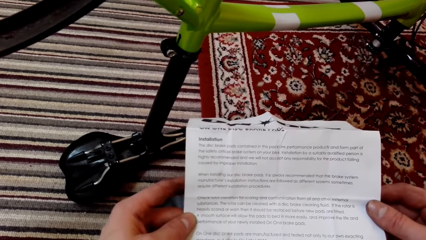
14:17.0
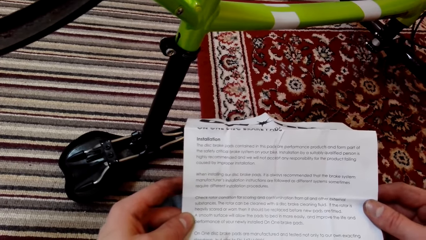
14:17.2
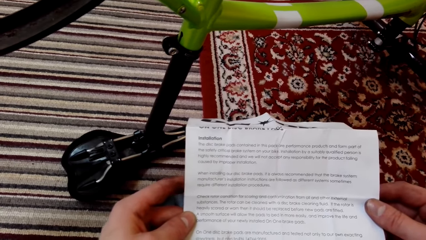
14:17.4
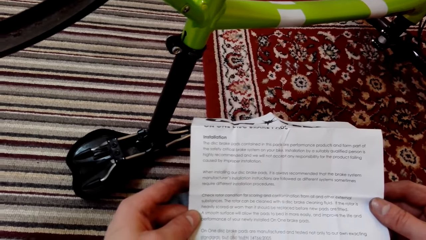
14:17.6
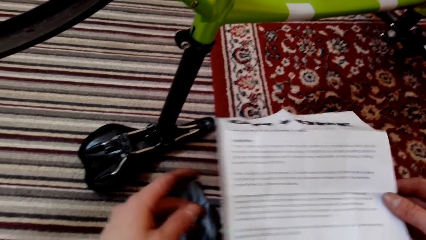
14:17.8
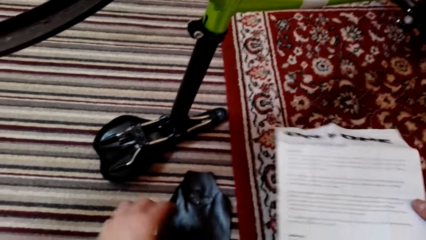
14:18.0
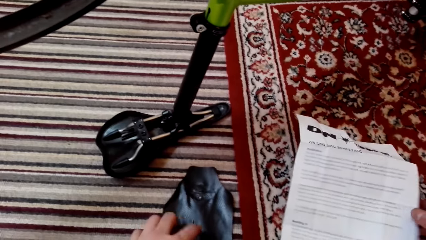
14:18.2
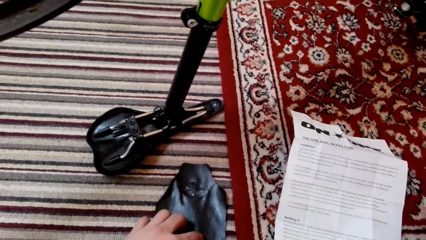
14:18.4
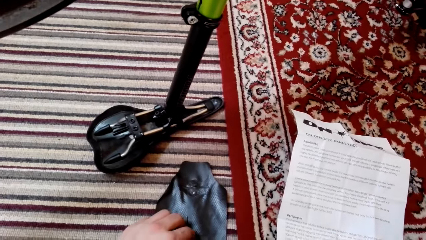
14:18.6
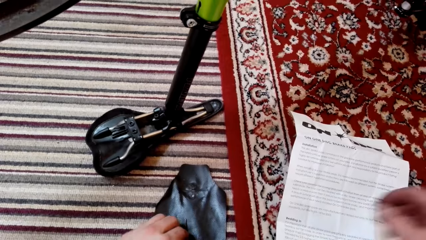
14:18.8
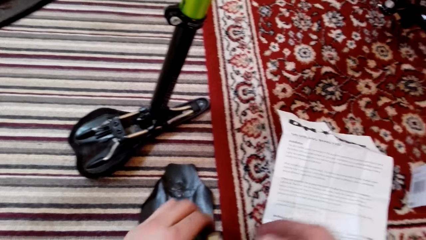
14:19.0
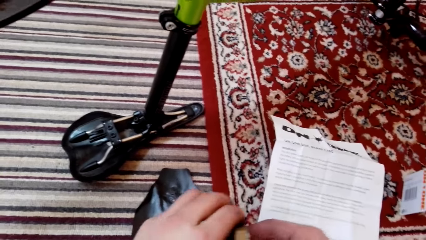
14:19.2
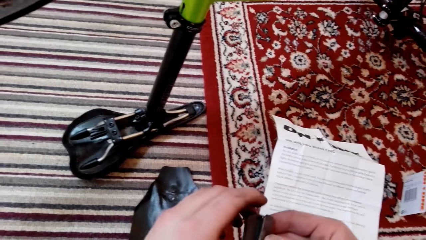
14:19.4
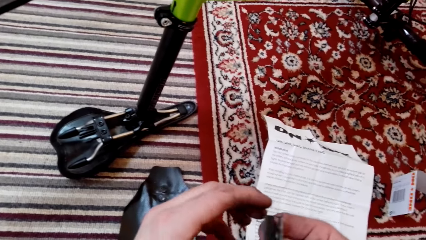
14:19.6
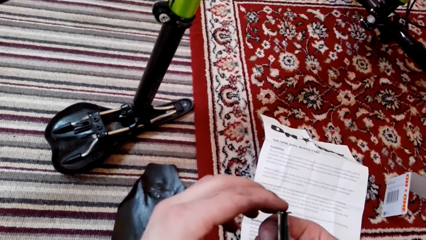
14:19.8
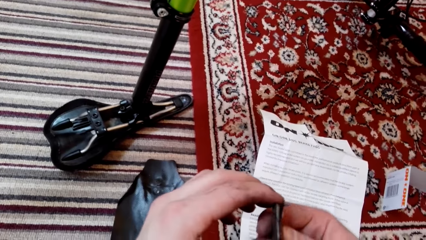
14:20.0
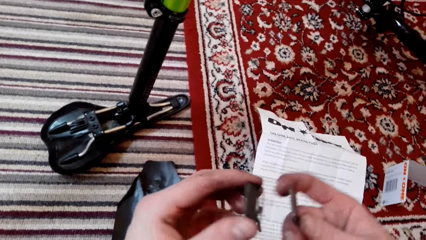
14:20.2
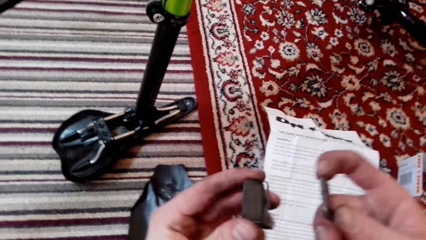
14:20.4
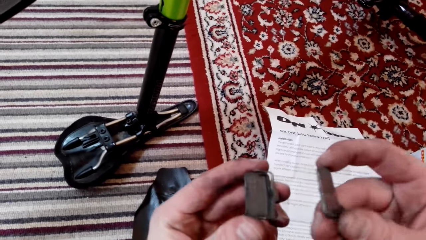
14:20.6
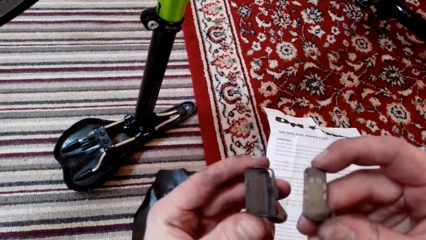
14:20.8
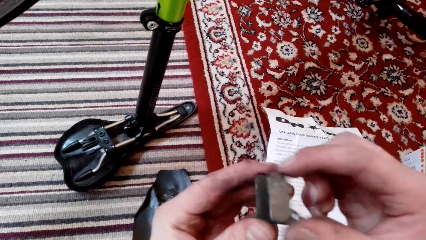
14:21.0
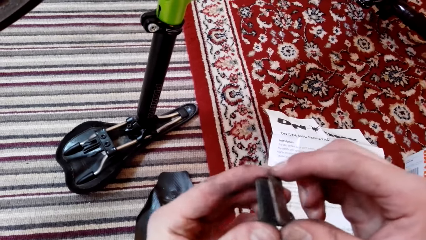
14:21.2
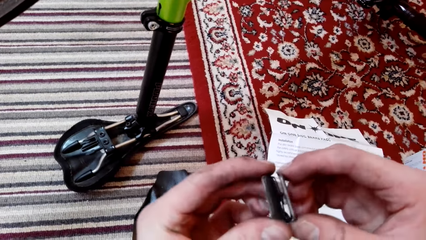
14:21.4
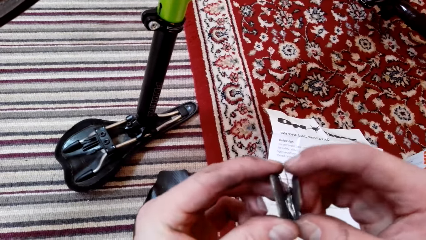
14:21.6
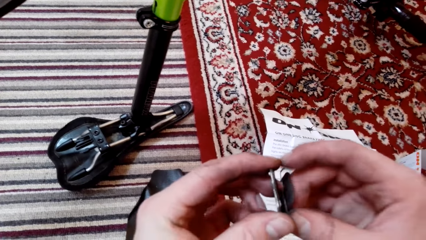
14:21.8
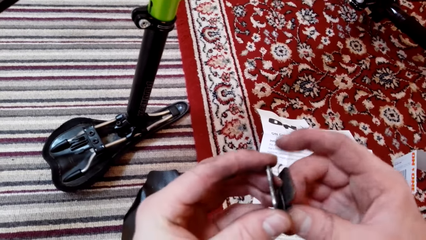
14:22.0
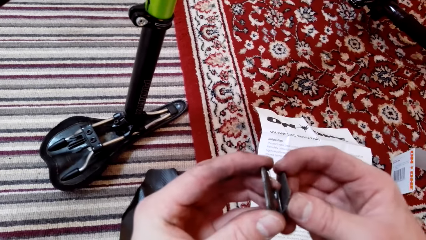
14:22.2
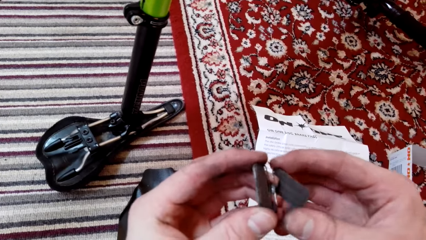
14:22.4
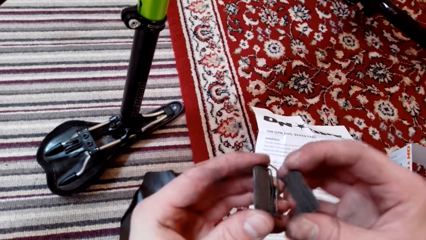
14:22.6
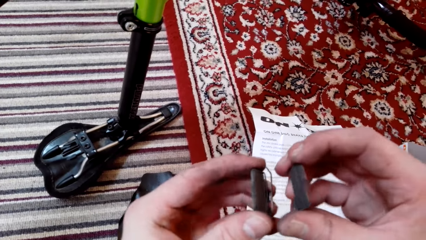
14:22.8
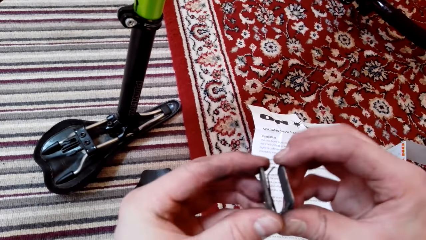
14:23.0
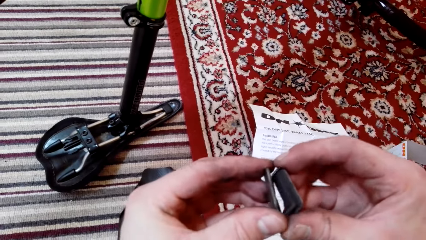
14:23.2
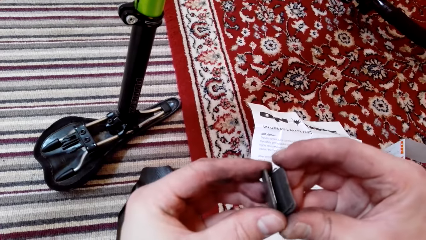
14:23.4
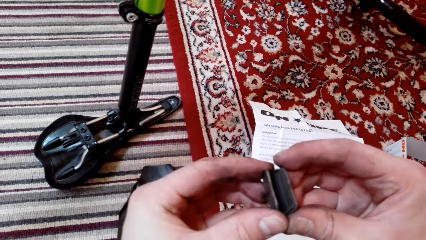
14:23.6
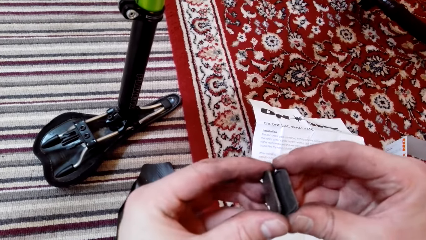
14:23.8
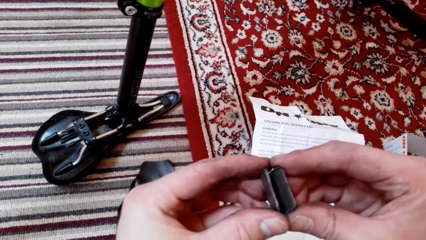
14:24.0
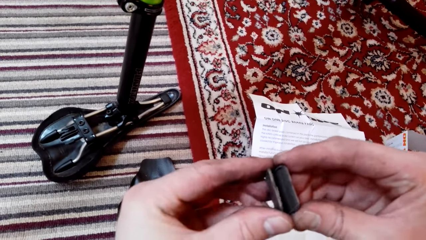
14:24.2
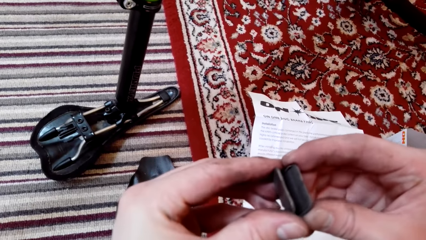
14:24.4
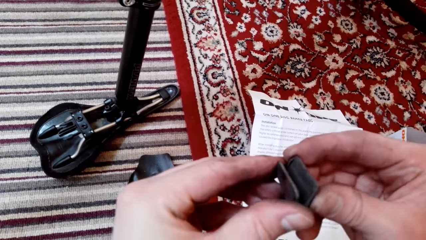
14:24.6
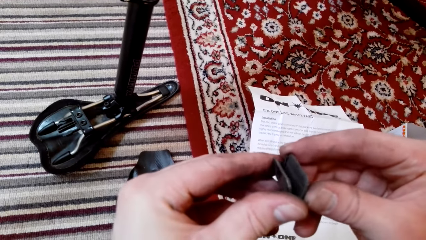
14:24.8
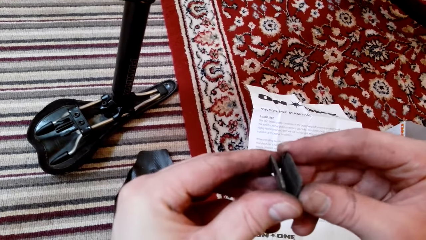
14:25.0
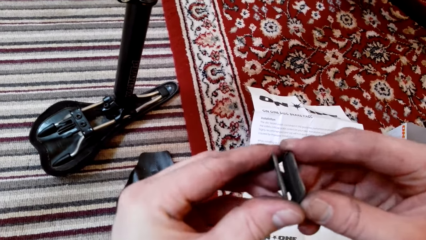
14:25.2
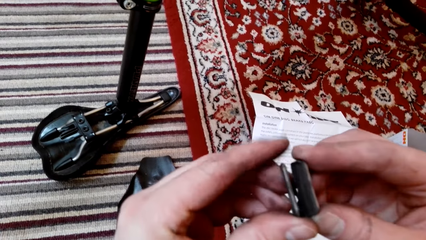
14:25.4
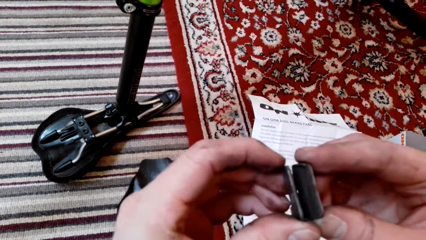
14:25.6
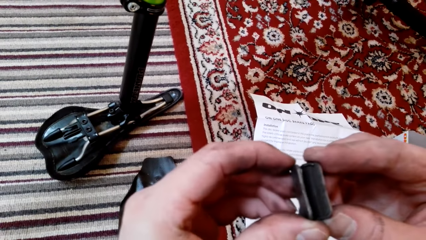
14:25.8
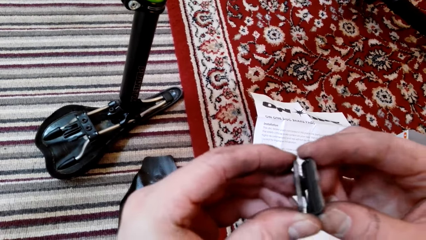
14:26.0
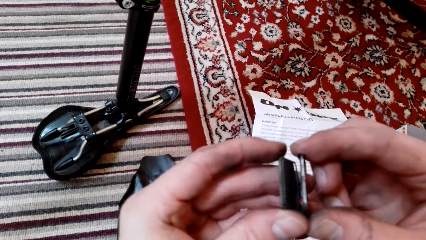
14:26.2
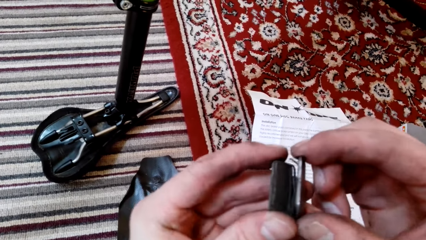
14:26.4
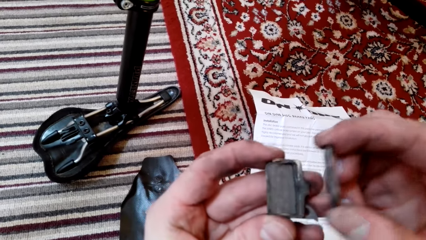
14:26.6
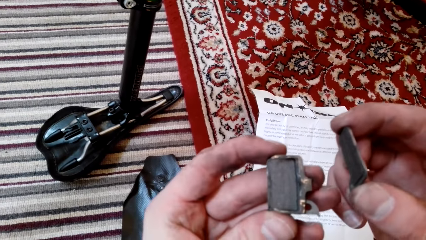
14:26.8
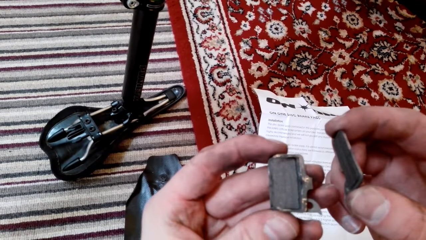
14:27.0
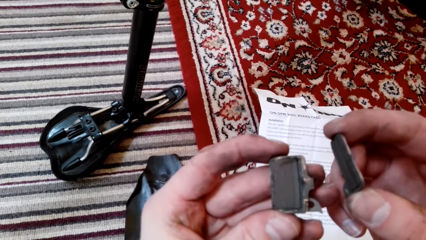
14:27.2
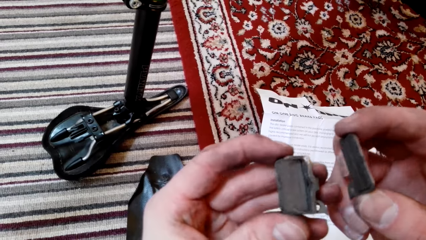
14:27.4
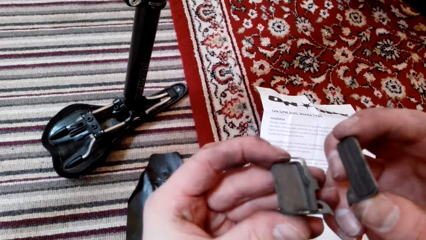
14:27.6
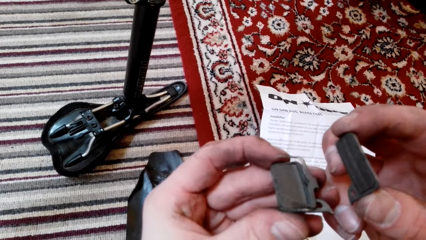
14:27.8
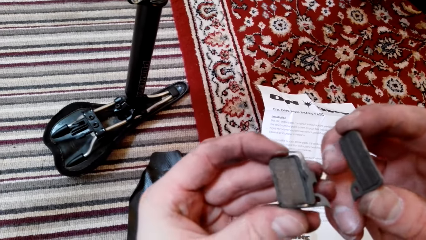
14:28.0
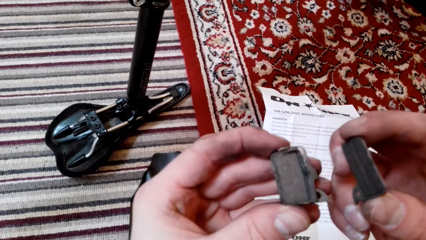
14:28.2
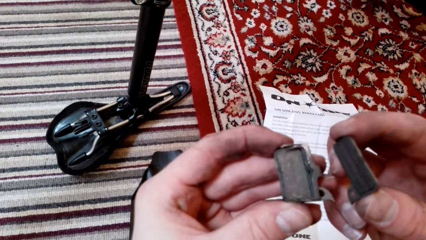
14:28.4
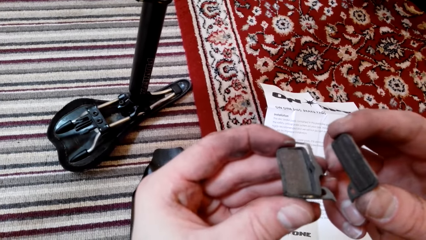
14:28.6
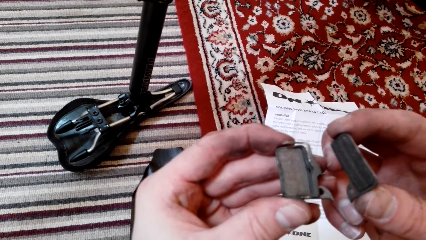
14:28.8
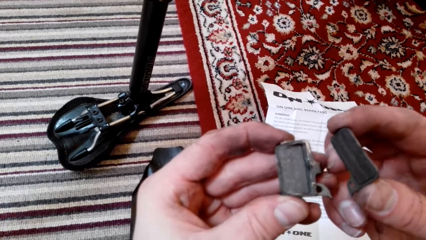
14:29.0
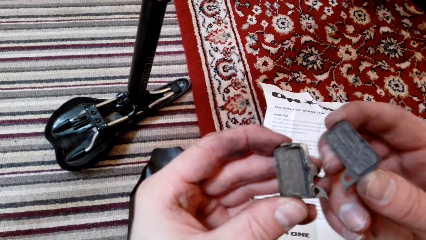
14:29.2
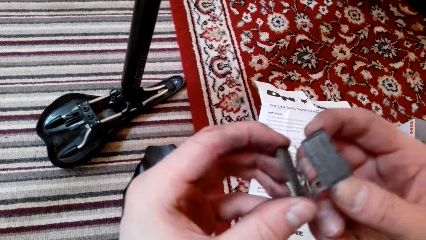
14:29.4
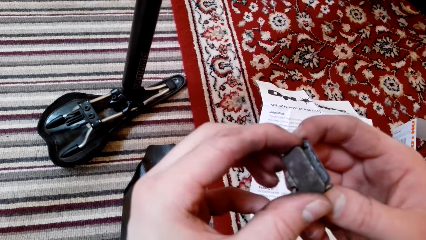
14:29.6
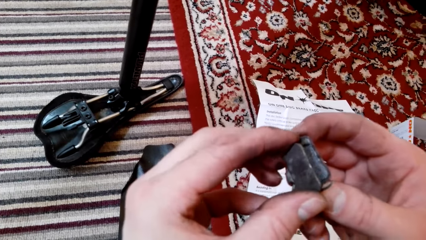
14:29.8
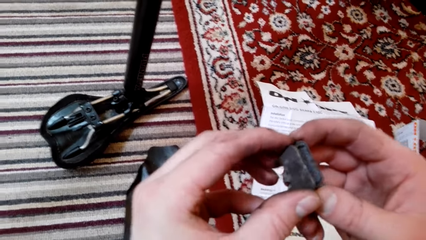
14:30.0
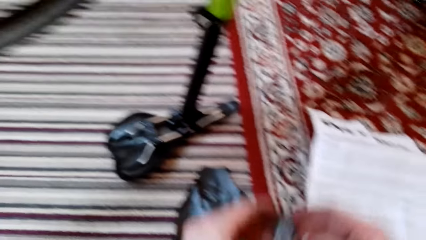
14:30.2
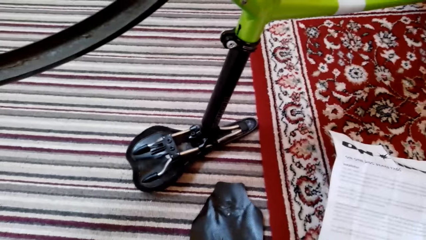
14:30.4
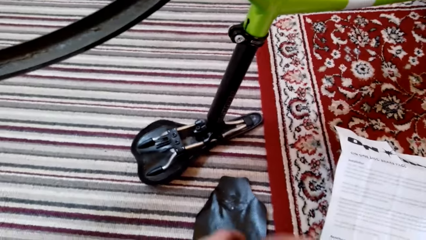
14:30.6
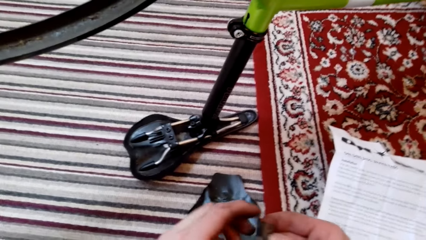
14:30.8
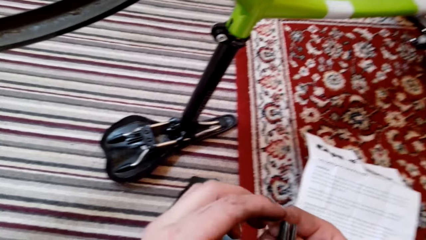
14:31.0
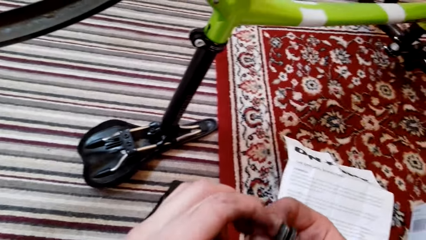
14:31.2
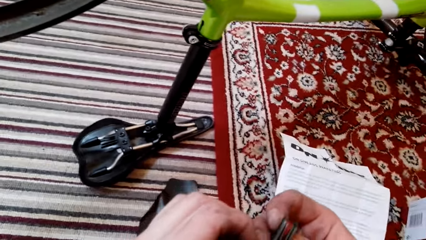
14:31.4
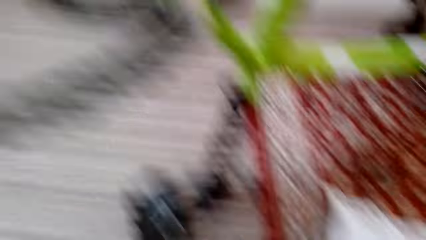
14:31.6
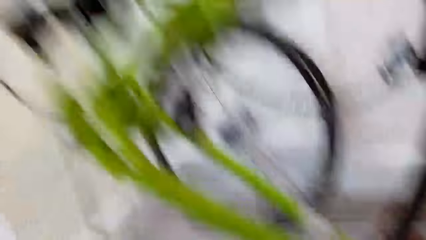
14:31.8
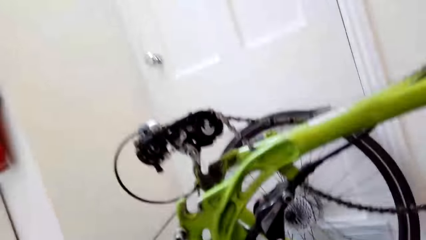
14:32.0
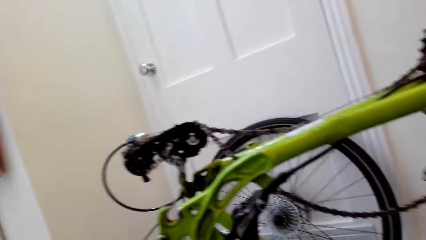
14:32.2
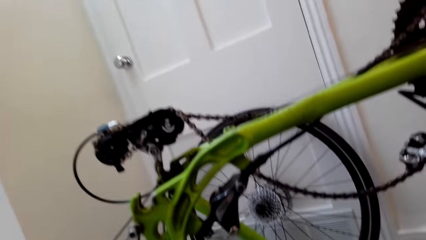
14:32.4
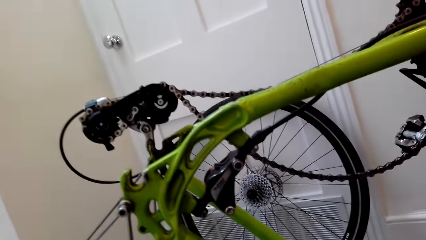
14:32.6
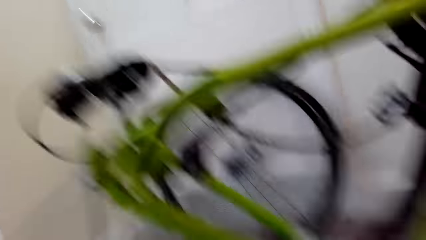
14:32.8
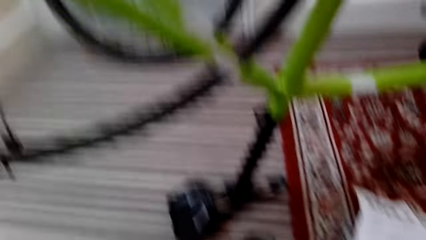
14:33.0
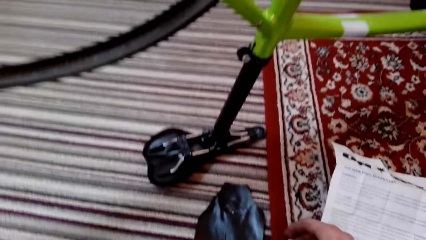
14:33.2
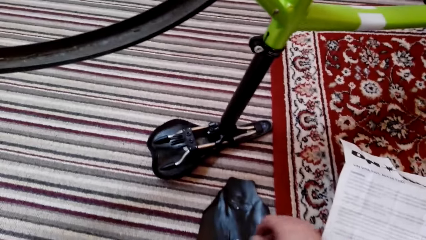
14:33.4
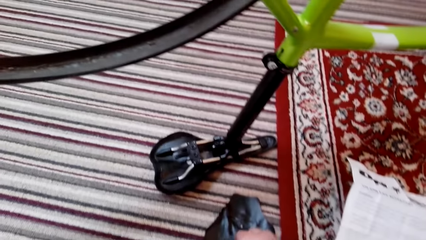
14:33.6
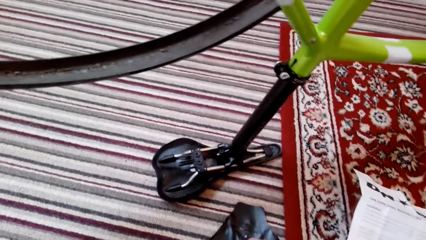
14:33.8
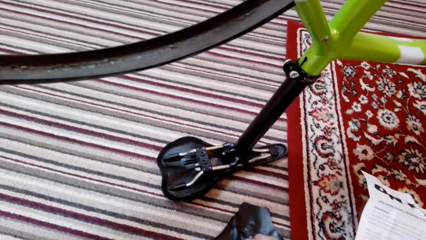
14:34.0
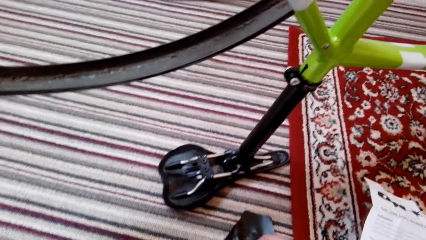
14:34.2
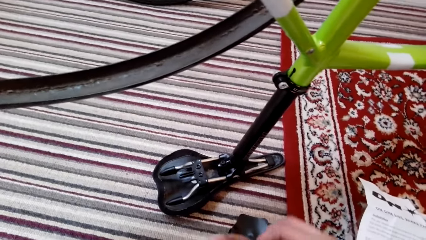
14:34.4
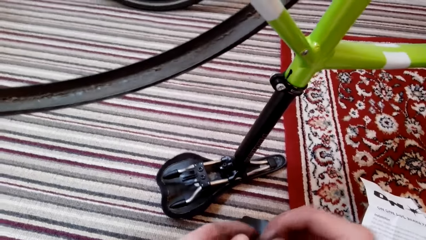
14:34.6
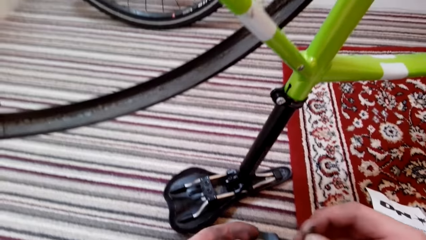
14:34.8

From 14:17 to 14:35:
The camera wearer picks up something. They look at something. They fix something. They look around.
